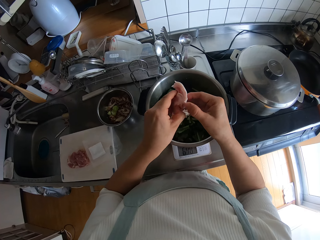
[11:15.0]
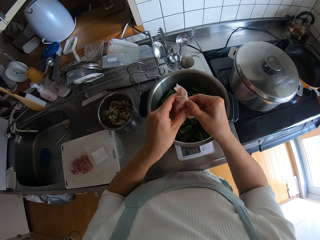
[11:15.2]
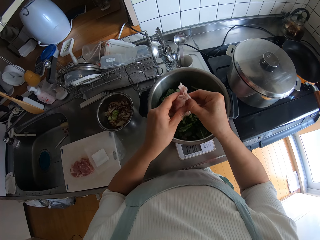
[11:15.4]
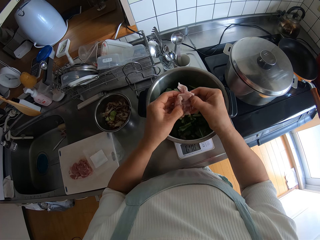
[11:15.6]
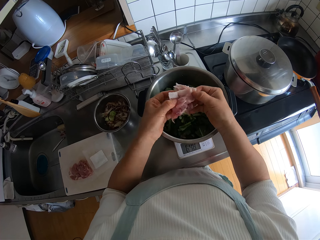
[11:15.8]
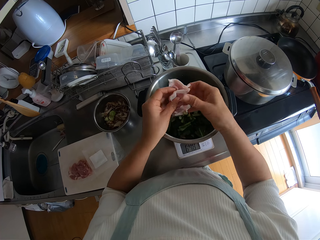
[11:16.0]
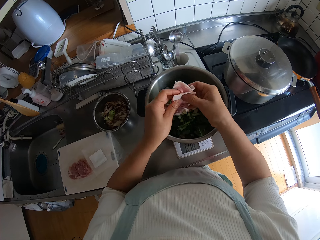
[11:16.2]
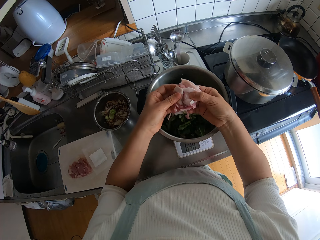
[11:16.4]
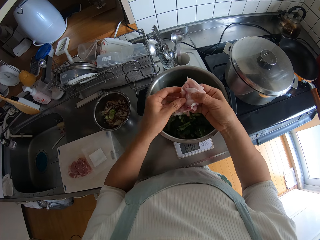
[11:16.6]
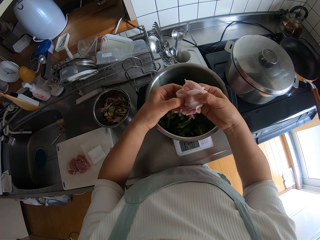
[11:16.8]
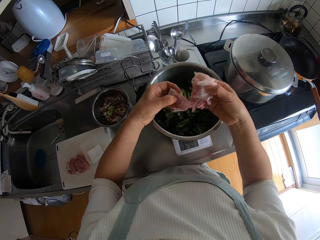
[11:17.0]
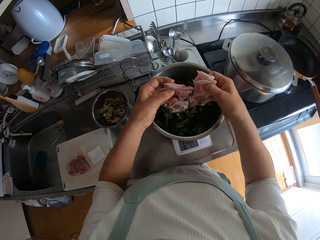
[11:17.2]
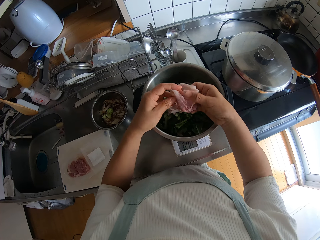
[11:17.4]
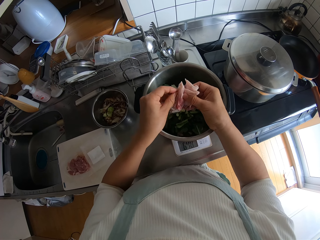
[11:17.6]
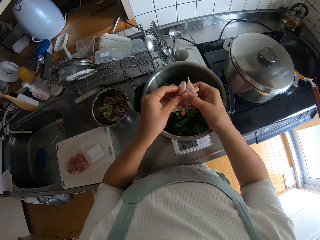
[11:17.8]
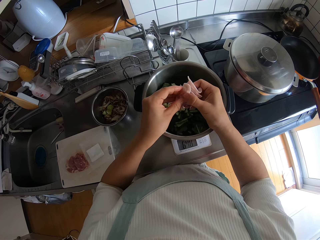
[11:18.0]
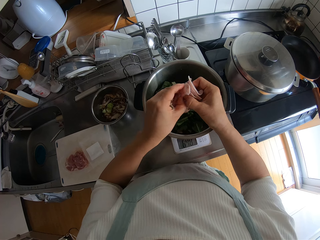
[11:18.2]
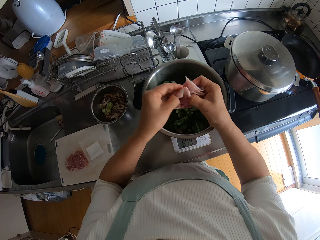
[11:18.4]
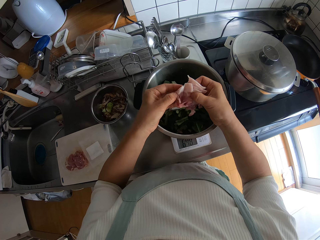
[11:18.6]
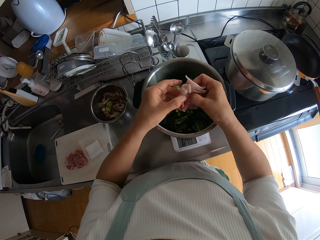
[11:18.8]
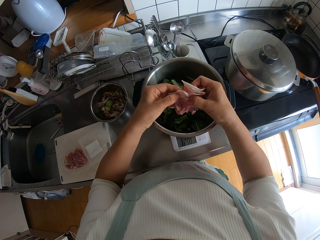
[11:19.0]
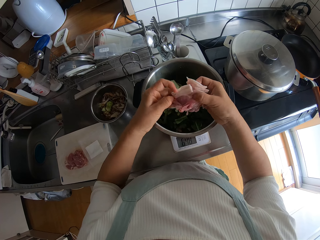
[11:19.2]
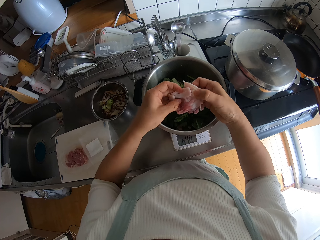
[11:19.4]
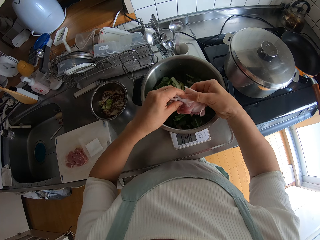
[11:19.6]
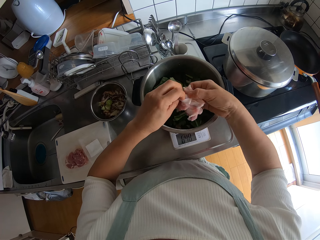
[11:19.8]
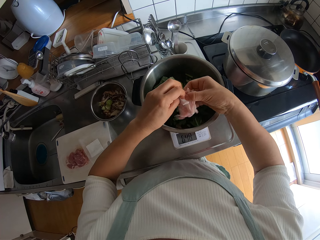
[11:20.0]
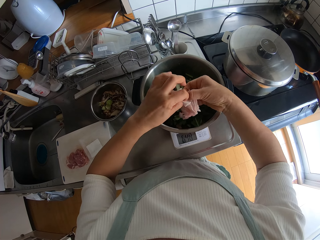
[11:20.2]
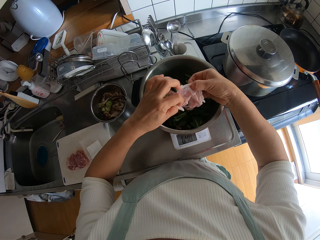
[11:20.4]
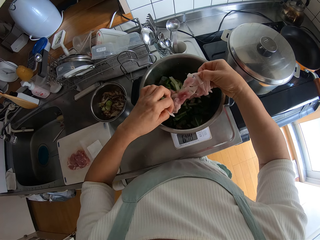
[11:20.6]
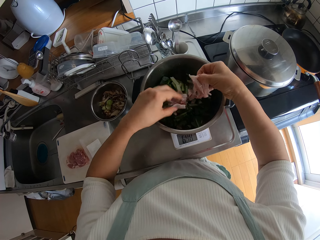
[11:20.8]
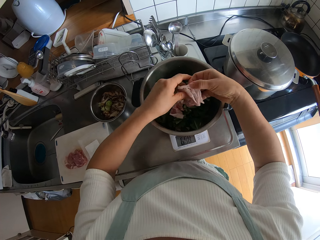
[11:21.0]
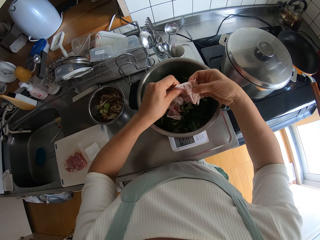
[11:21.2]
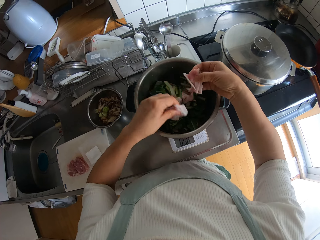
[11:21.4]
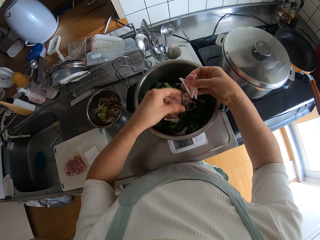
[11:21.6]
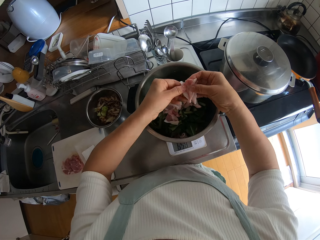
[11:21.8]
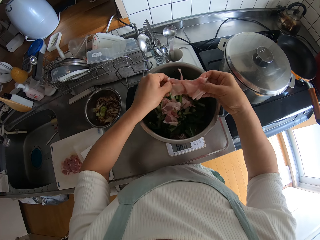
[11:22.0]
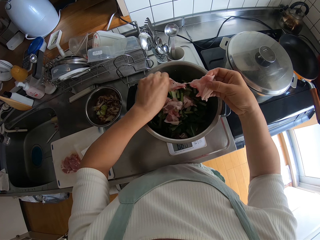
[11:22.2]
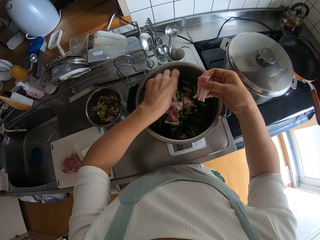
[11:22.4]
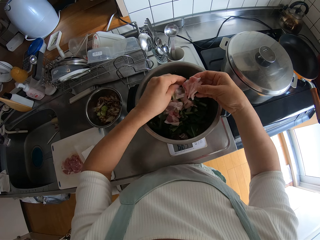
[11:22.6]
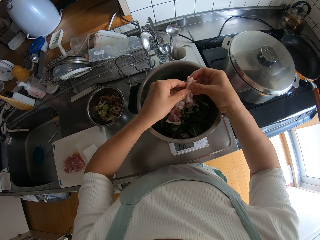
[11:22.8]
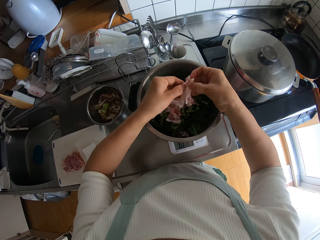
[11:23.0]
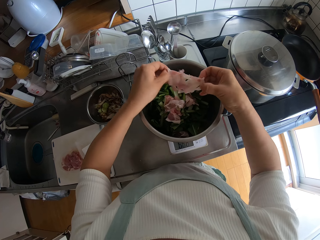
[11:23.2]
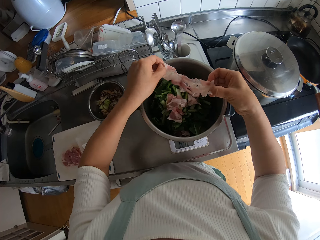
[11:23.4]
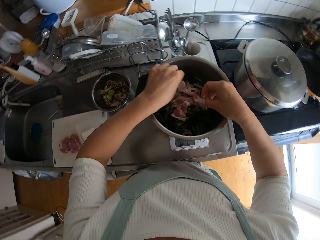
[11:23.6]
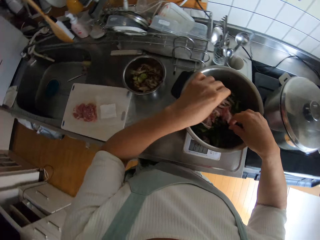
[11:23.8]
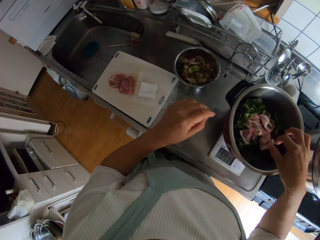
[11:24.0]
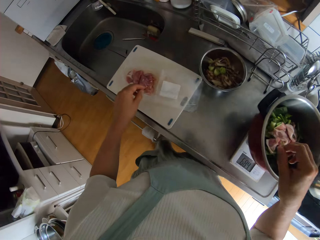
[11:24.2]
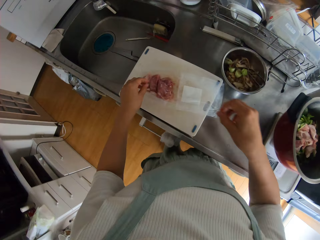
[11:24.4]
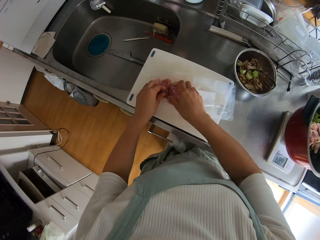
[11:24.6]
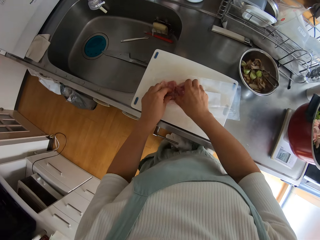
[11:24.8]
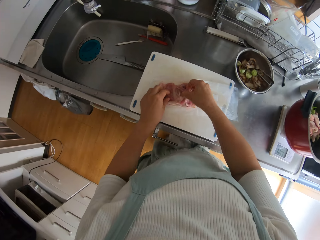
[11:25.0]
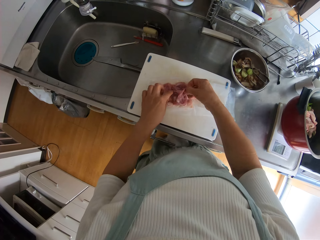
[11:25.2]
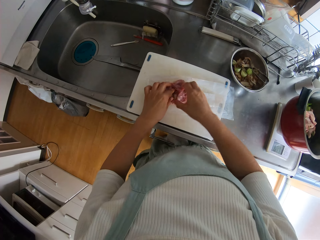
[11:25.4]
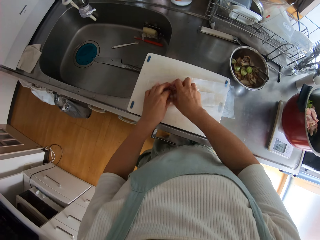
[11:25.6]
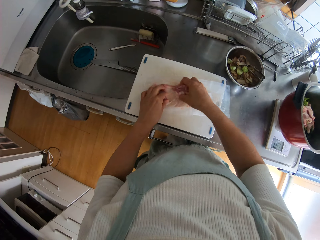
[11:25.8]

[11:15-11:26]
The camera wearer separates the steak meat piece. They drop the pieces of meat in the pressure cooker pan on the scale. They turn to the chopping board. They pick a piece of meat from the chopping board.

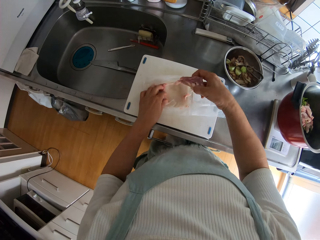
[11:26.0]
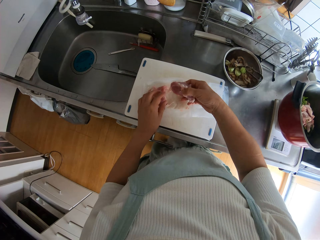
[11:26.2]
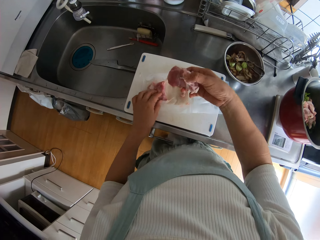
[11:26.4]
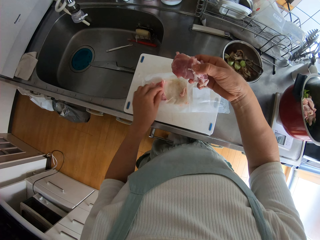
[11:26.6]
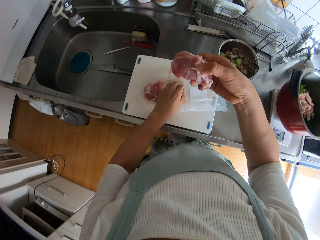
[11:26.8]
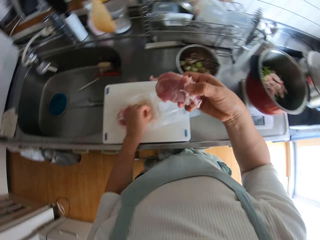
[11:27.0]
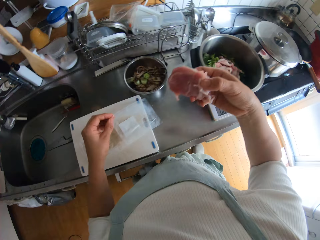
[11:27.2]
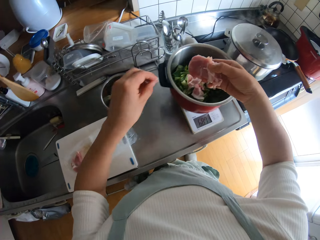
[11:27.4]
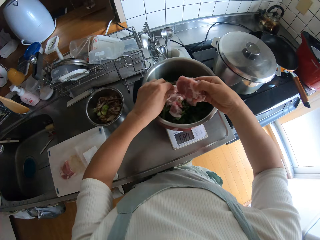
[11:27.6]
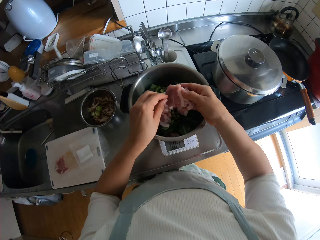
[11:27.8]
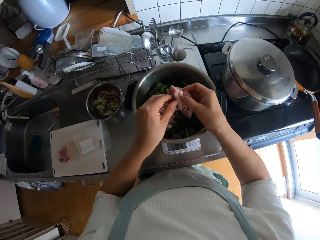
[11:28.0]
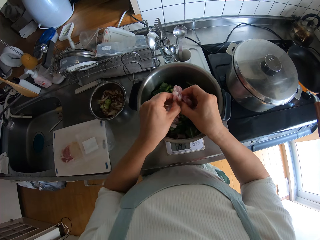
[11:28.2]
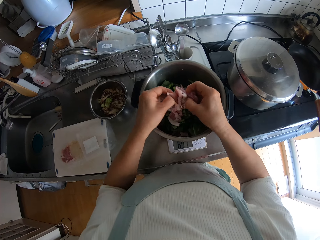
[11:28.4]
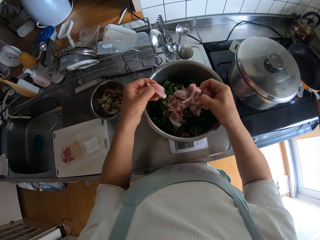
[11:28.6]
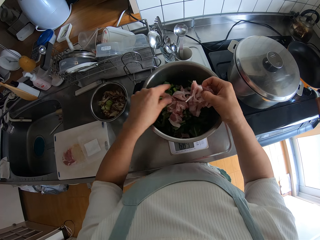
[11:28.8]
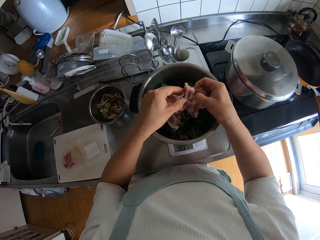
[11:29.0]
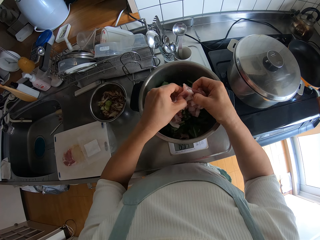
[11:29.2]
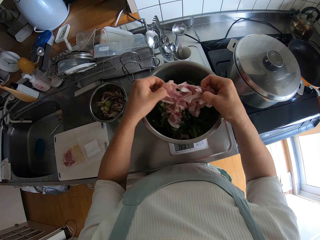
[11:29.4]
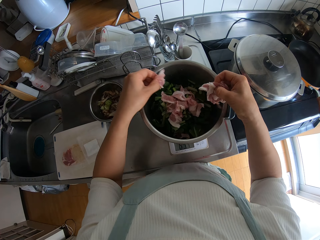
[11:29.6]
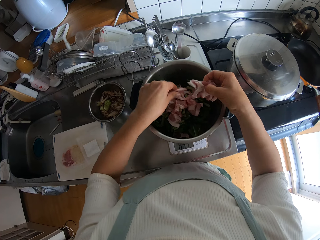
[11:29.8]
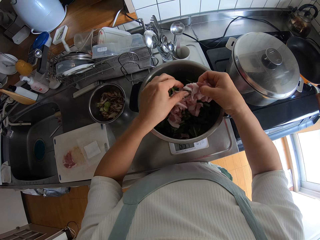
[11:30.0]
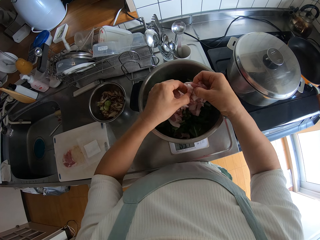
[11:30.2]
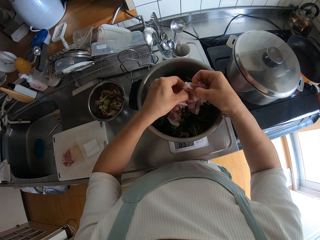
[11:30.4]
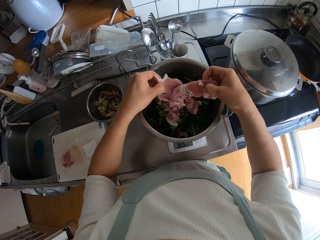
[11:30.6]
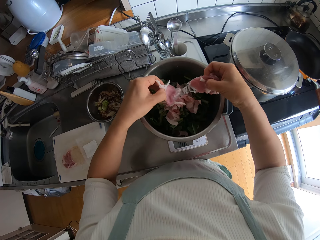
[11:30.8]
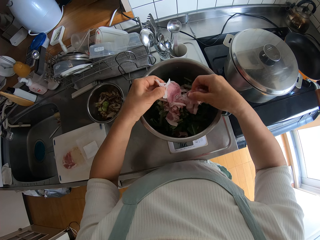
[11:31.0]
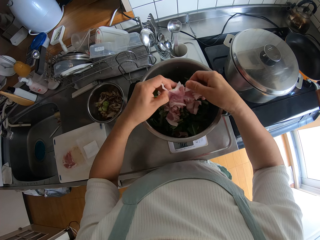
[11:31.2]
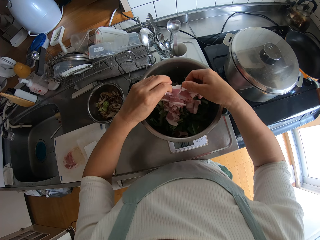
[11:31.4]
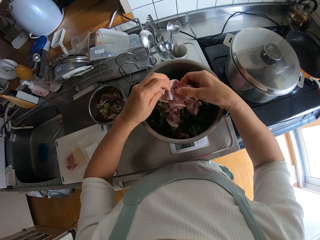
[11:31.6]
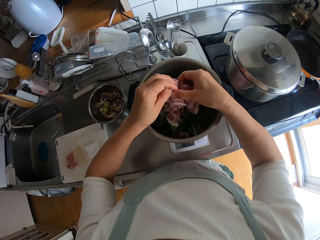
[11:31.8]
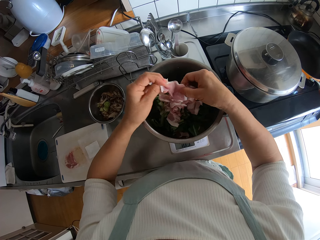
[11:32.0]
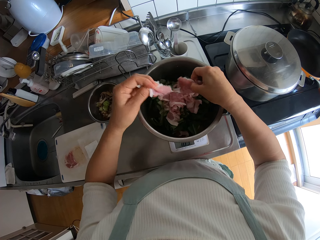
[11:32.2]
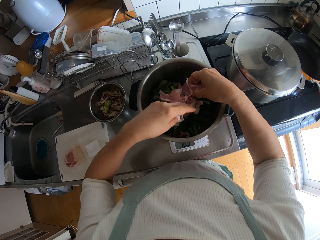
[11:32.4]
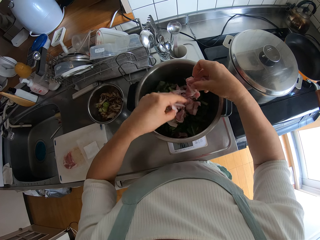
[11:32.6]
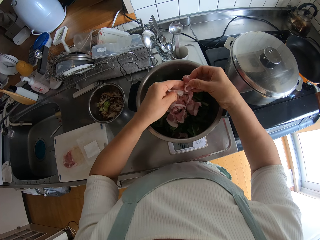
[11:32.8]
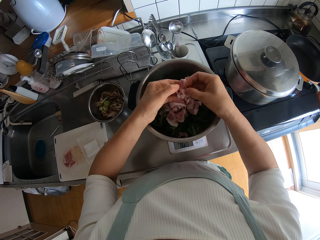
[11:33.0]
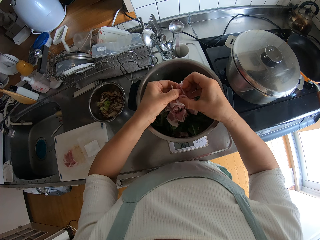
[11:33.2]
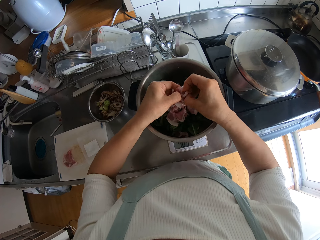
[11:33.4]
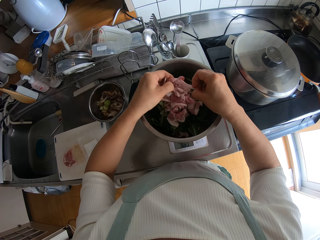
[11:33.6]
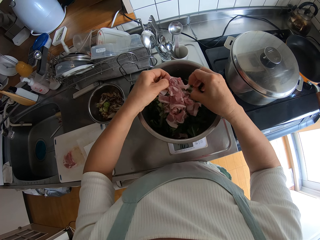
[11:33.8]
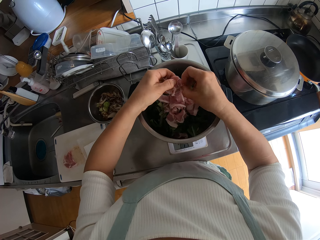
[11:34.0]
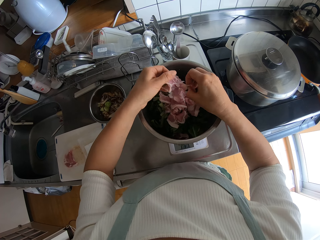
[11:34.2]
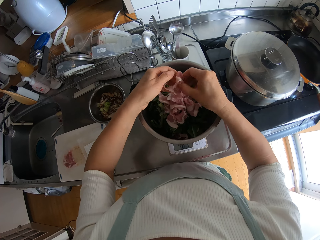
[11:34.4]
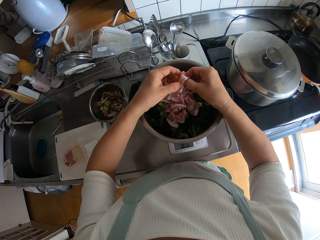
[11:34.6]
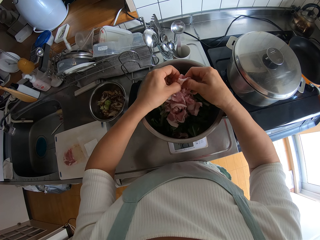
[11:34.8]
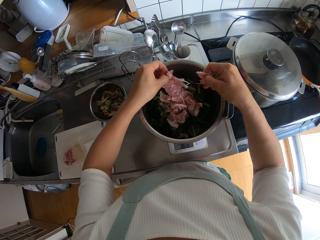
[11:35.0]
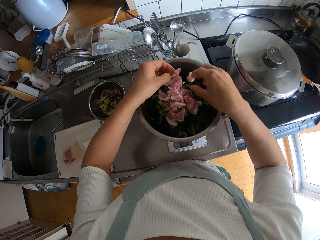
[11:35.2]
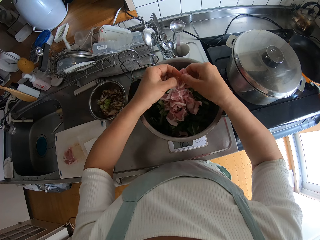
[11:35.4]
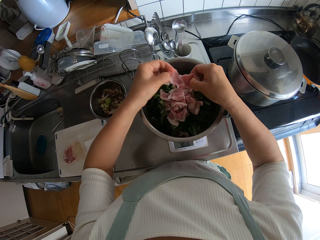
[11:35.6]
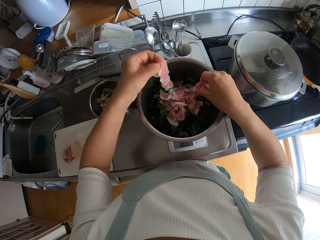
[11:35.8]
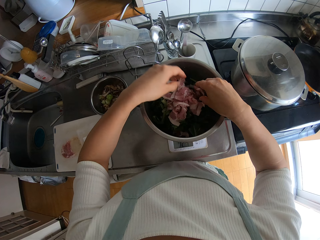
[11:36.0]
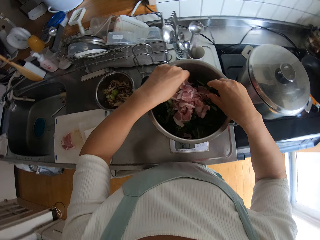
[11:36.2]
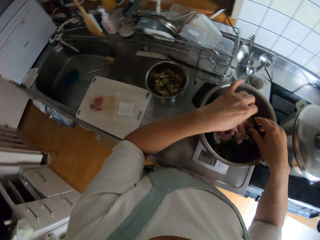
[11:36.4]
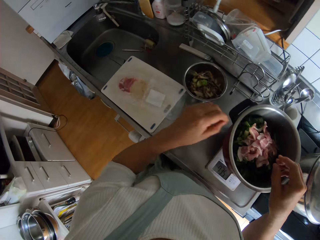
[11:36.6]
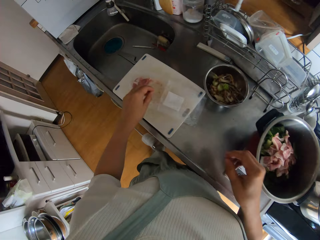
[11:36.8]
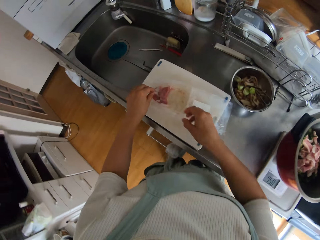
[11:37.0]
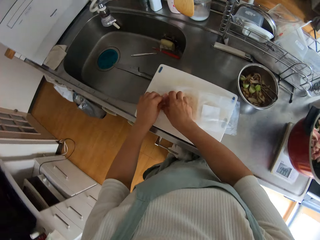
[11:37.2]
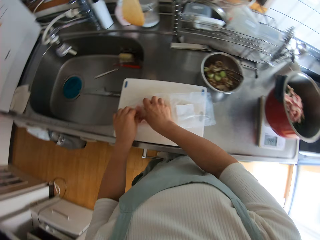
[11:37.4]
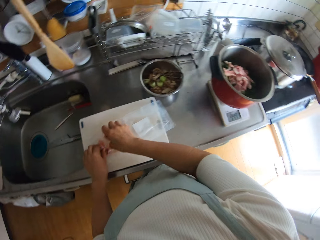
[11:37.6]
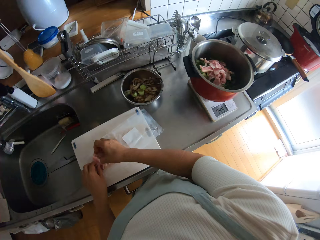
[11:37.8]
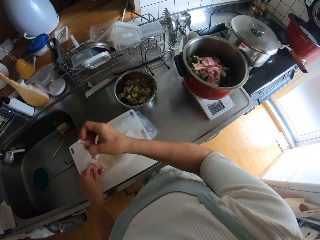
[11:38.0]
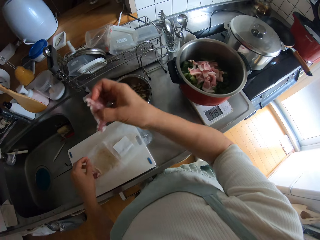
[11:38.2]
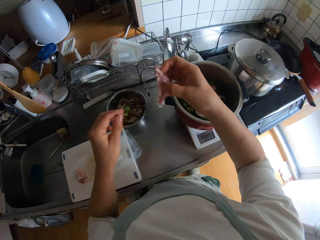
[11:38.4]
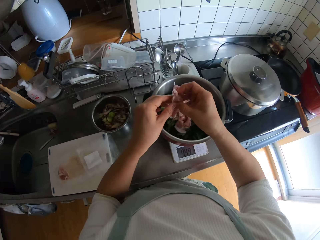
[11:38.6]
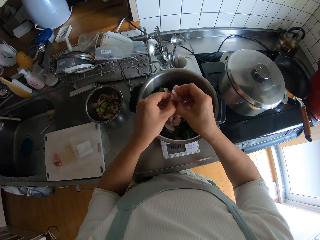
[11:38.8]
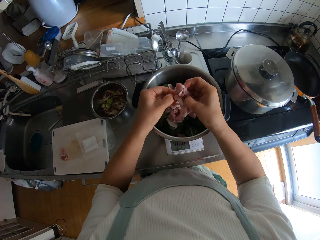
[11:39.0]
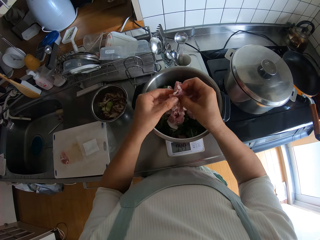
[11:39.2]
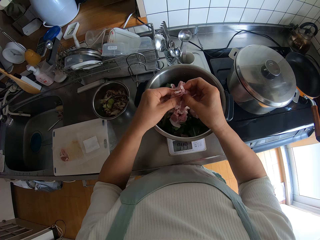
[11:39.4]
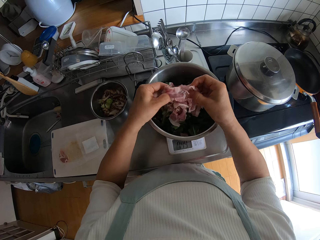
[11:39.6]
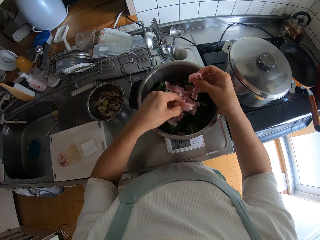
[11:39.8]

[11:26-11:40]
The camera wearer picks a steak meat piece from the clear vinyl cover. They lift the steak meat piece. They pick a steak meat piece from the clear vinyl cover. They place the steak meat in a bowl. They separate the steak meat piece. They drop the pieces of meat in the pressure cooker pan on the scale. They separate the steak meat piece. They drop a steak meat piece in the bowl. They separate the steak meat piece. They turn a steak meat piece. They separate the steak meat piece. They drop a steak meat piece in the bowl. They separate the steak meat piece. They drop the steak meat pieces in the bowl. They pick a steak piece from the clear vinyl cover. They separate the steak meat piece.
